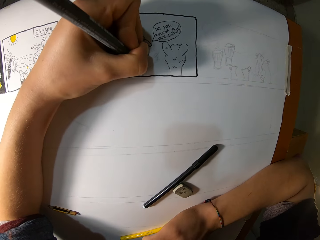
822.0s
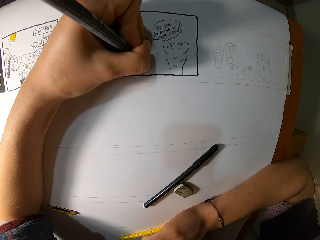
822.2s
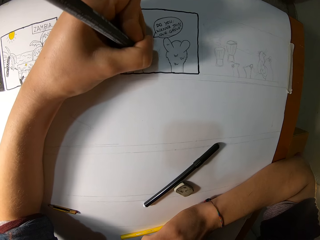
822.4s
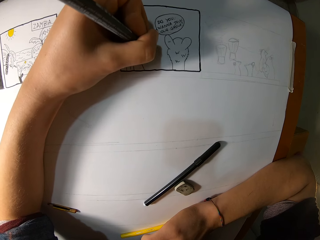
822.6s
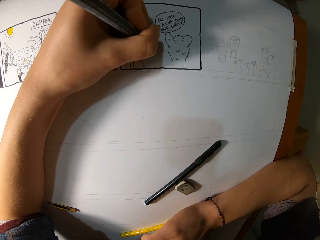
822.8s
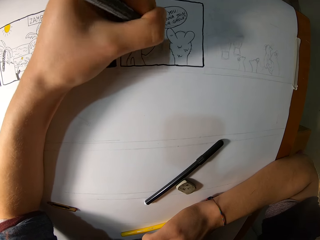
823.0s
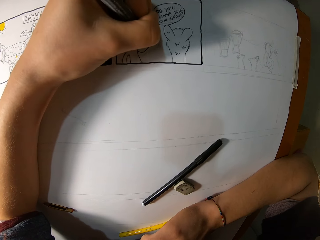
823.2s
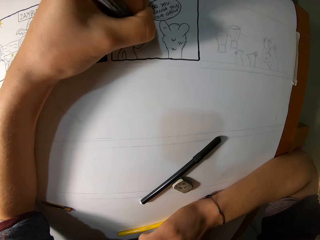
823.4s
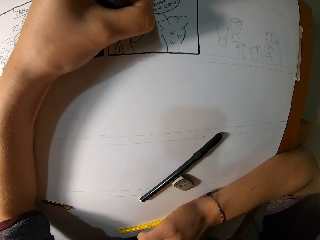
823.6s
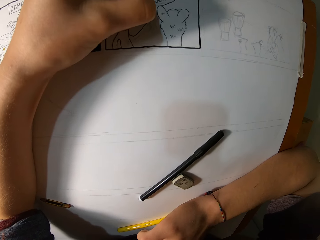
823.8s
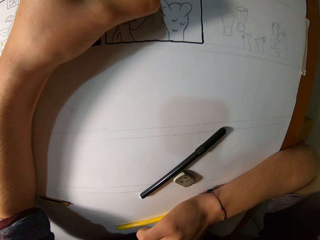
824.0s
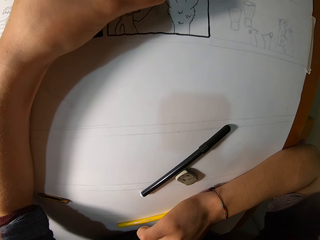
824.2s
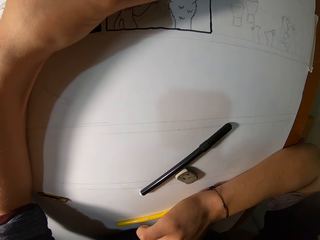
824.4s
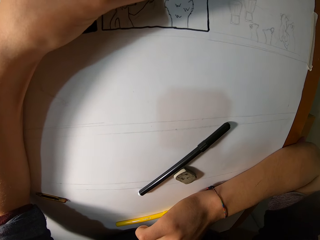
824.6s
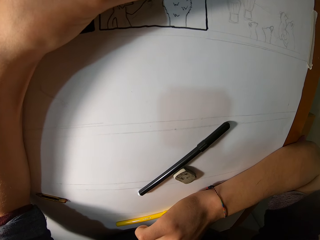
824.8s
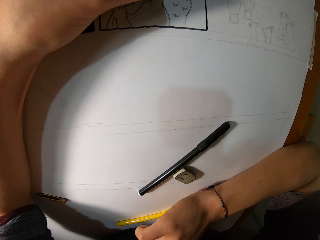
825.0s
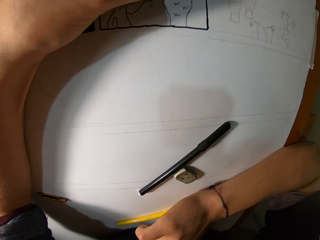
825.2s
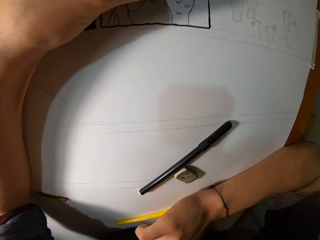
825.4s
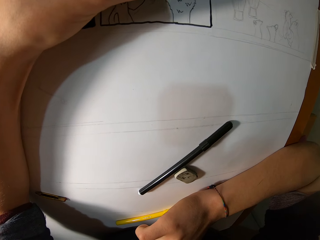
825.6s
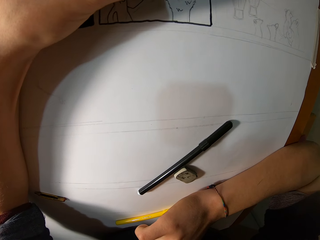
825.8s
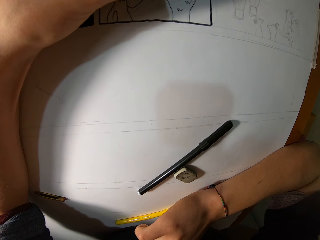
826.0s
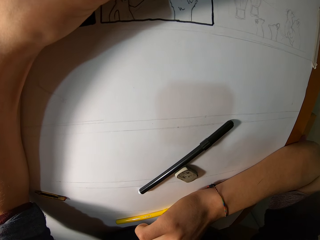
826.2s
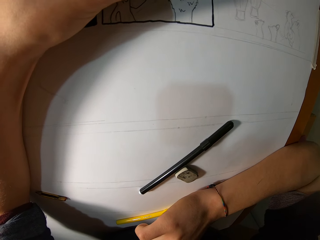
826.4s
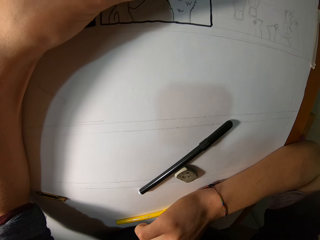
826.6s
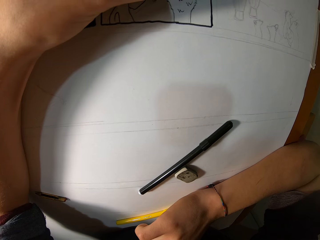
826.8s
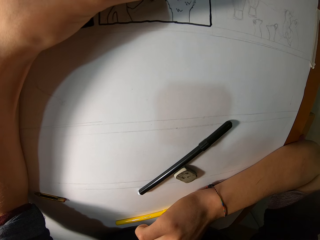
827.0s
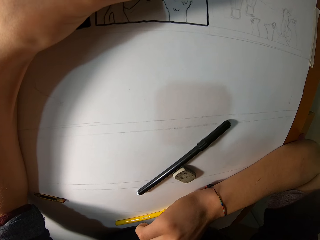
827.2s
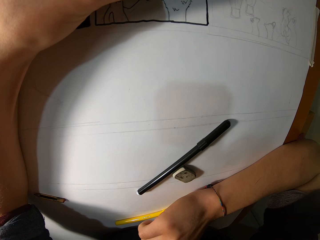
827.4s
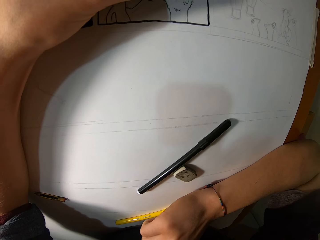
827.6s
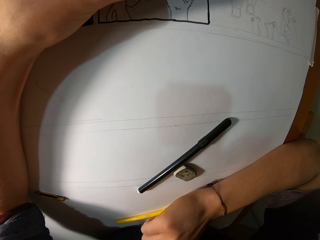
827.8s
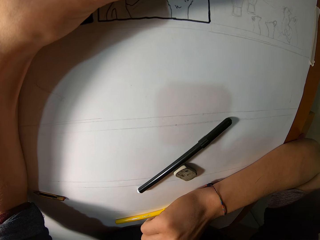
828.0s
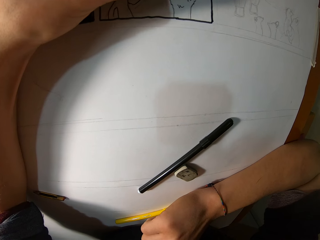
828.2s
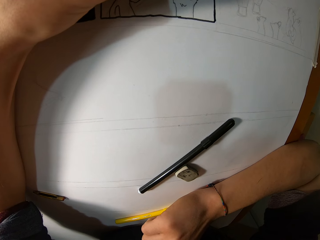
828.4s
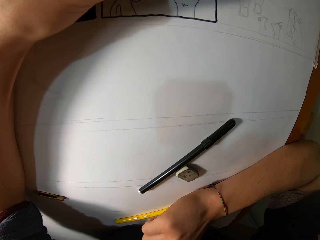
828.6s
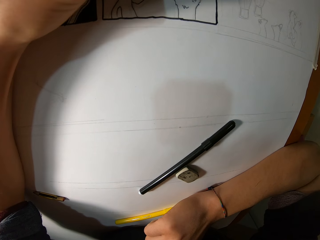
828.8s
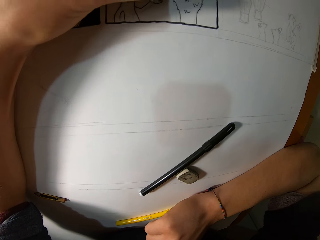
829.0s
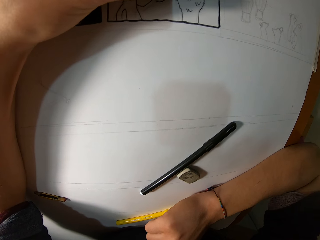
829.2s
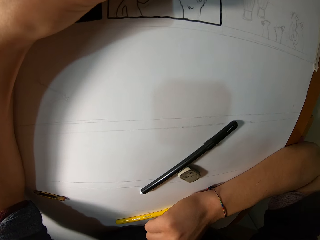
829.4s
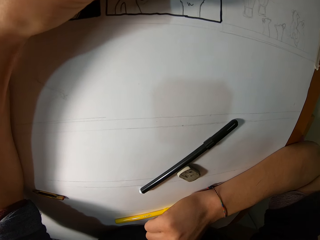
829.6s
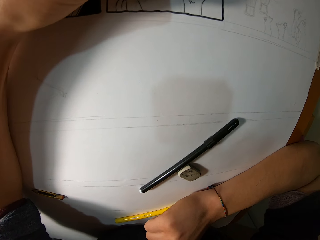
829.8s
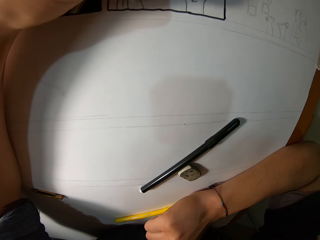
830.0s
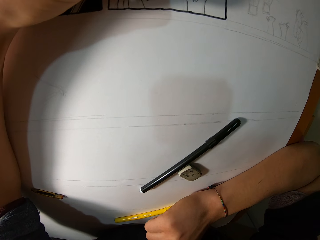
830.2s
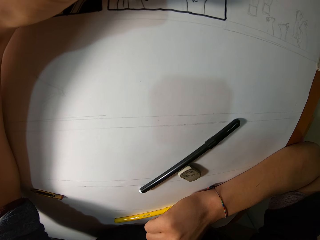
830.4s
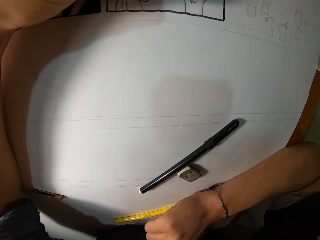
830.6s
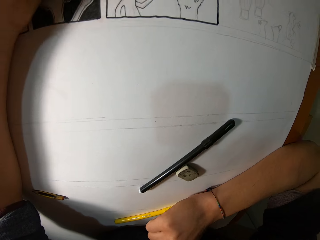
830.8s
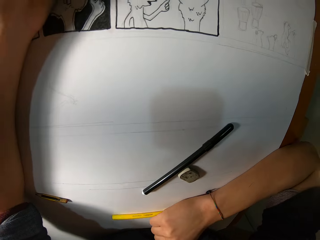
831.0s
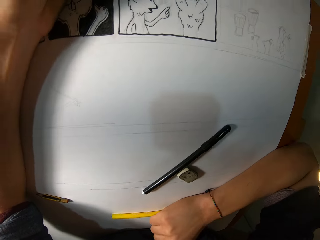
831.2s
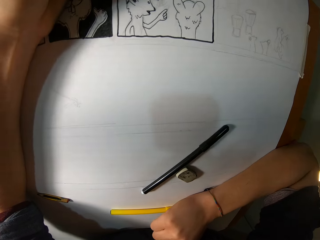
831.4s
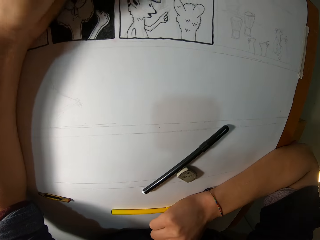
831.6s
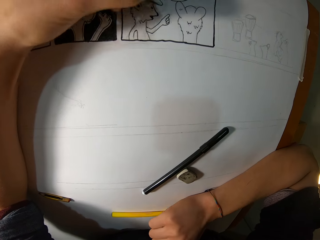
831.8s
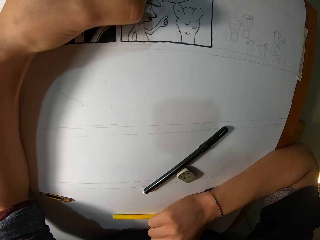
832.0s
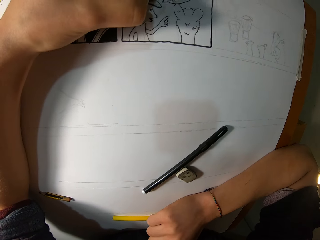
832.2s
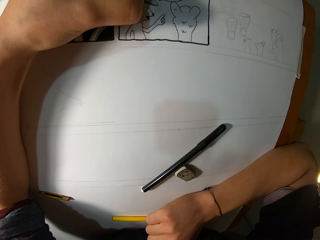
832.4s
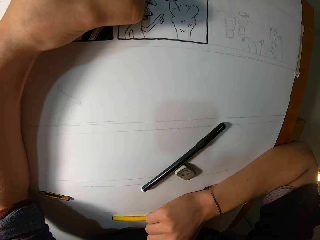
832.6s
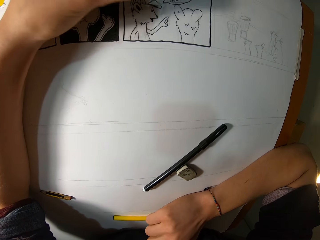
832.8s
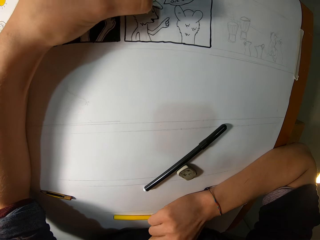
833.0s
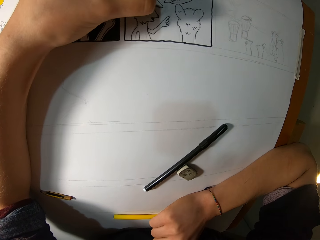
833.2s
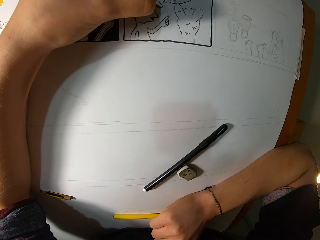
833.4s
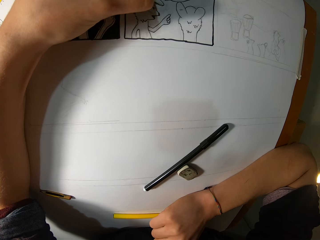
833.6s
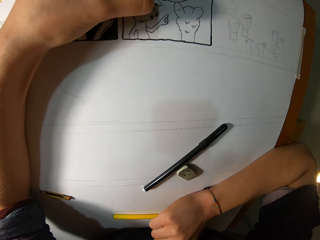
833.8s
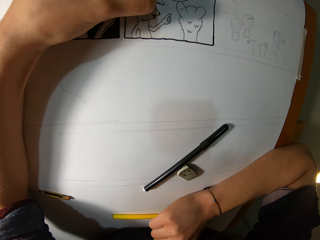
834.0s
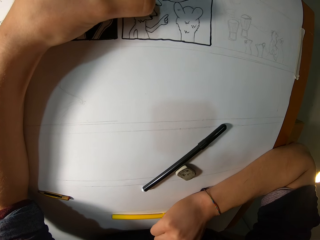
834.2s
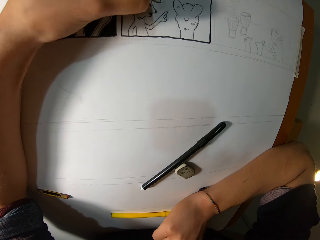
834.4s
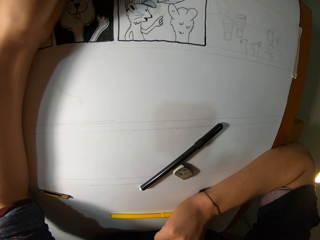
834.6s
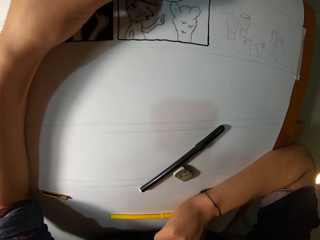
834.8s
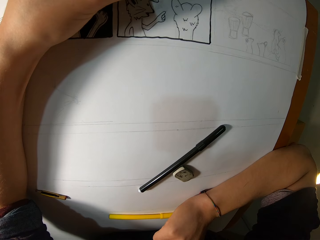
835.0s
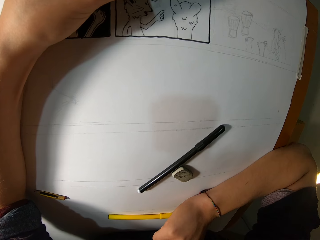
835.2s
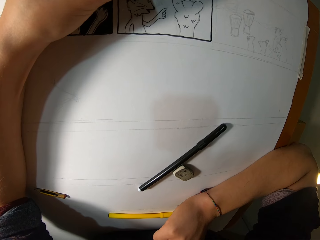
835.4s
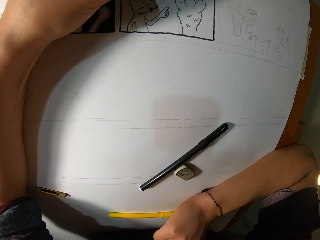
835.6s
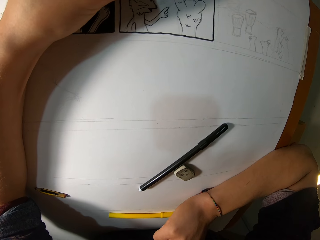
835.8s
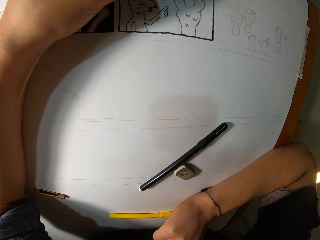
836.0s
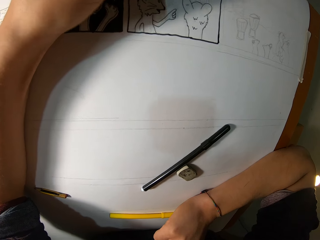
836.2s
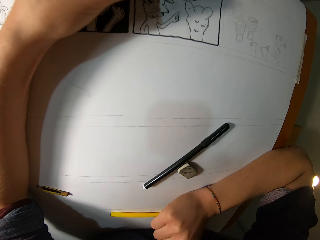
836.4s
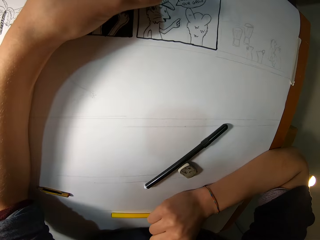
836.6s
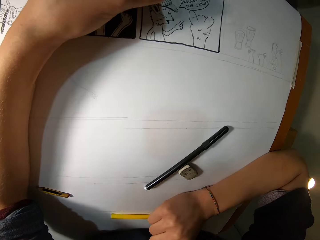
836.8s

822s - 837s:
The camera wearer stares at a book. They draw on the book.

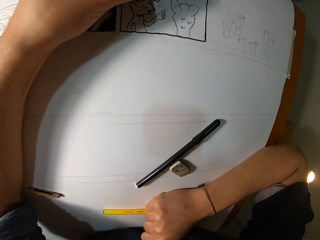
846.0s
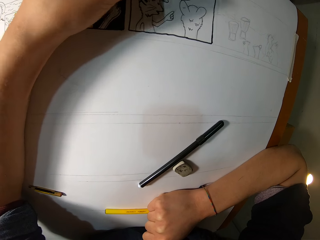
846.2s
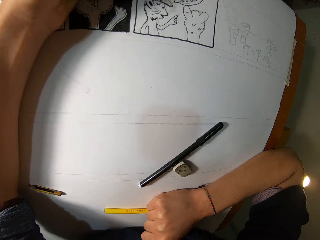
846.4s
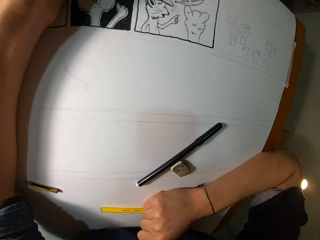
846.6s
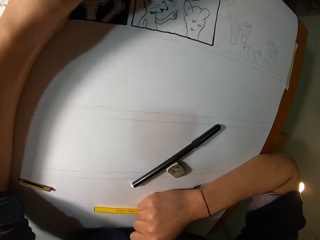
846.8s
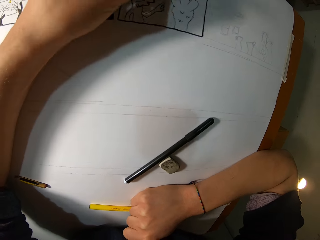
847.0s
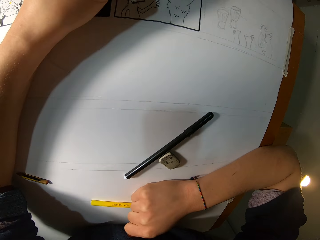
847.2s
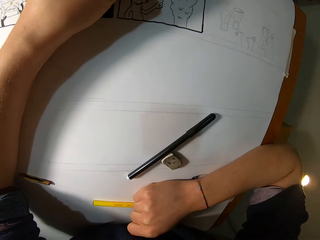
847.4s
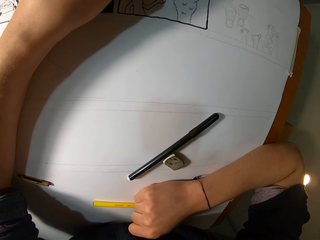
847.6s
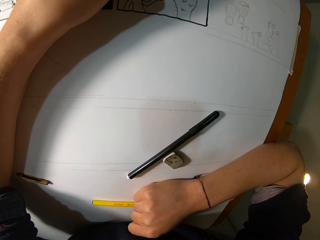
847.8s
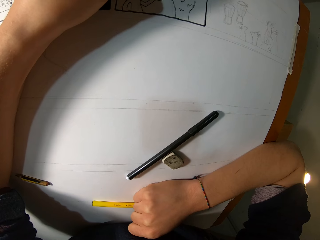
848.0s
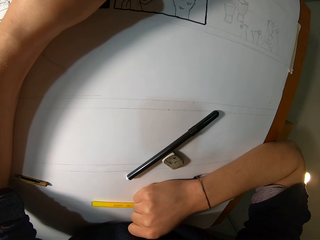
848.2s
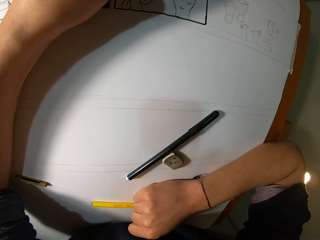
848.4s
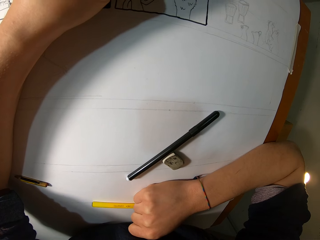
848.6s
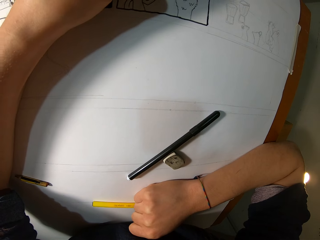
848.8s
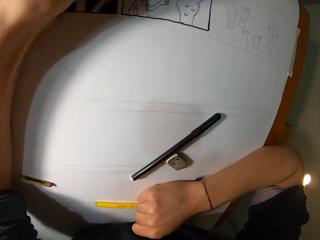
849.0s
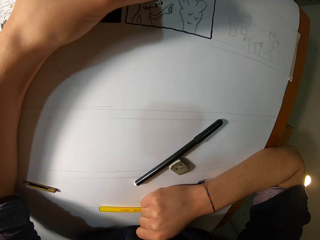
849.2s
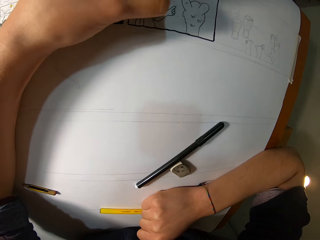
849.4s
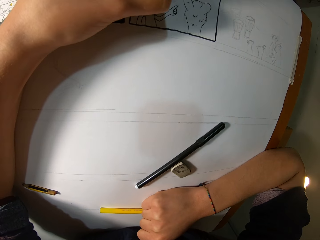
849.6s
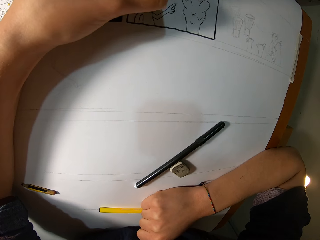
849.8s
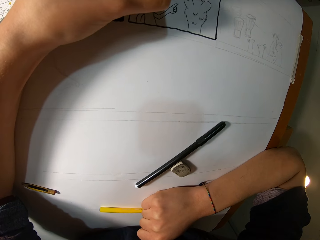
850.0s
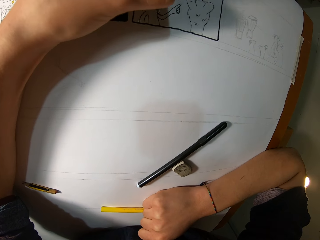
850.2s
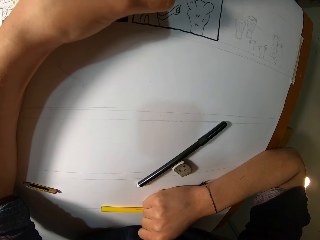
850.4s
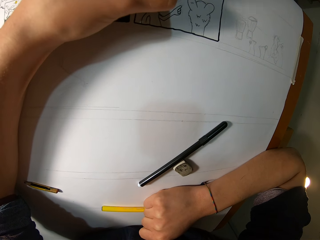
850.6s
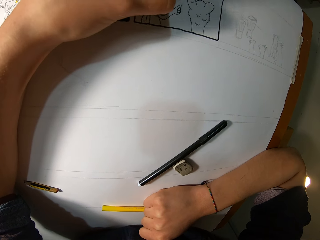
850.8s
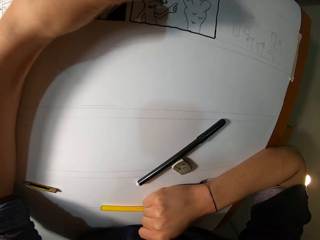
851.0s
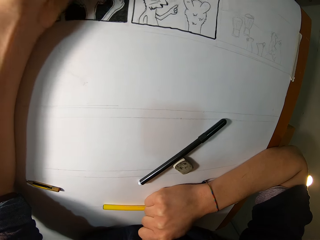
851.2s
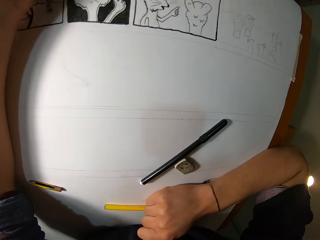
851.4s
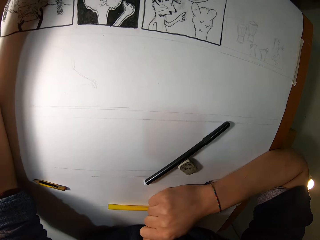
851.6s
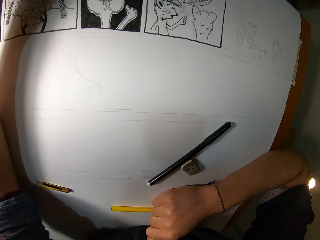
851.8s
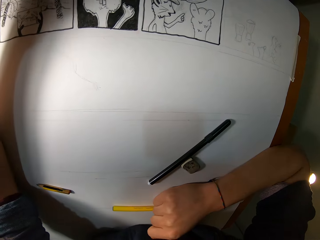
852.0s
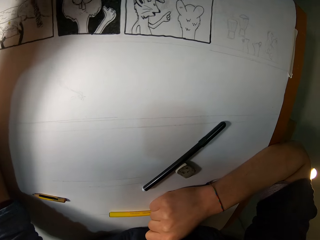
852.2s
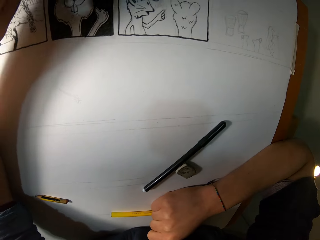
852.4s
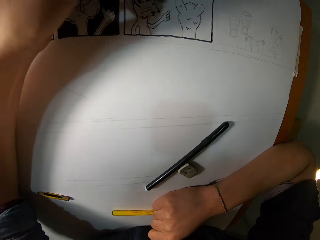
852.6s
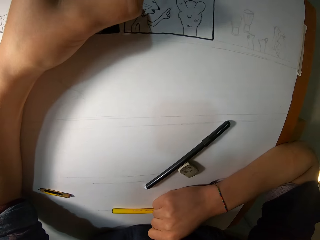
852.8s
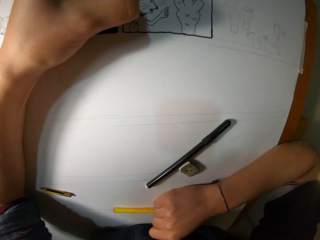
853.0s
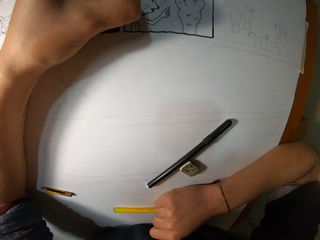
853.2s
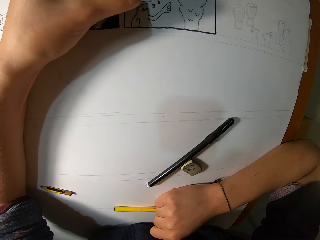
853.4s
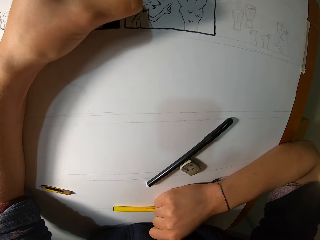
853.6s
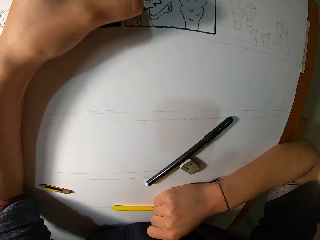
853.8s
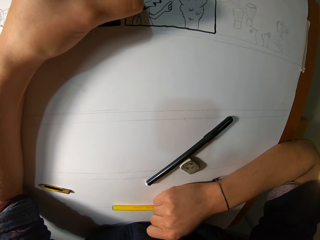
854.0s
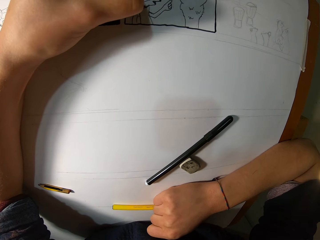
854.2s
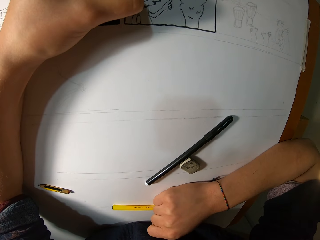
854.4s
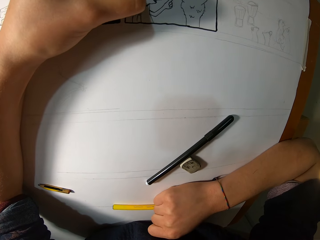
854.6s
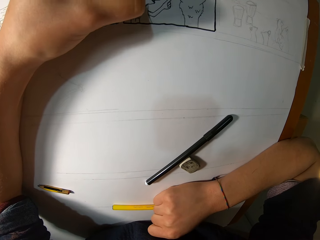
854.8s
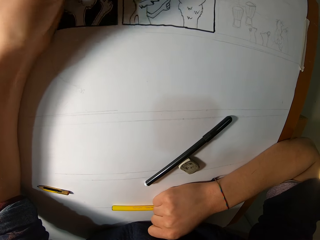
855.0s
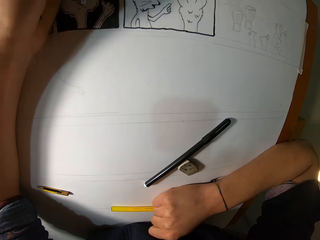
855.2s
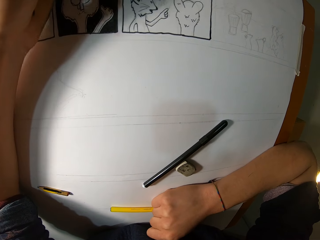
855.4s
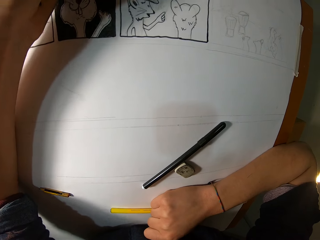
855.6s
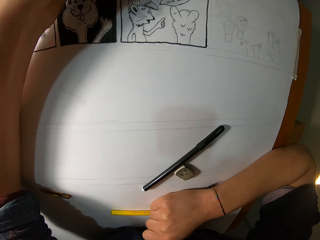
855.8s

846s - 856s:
The camera wearer looks at a drawing. They draw on a book. They look at the drawing. They draw on the book.
